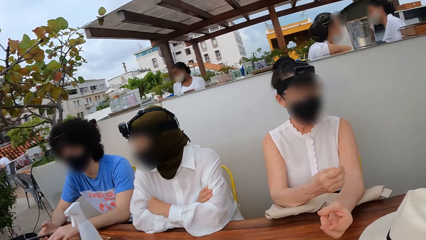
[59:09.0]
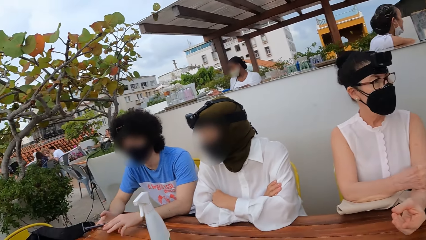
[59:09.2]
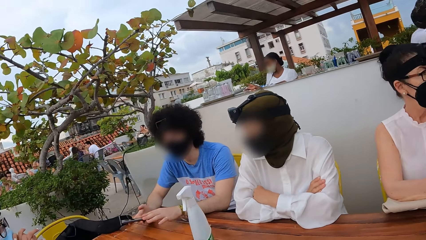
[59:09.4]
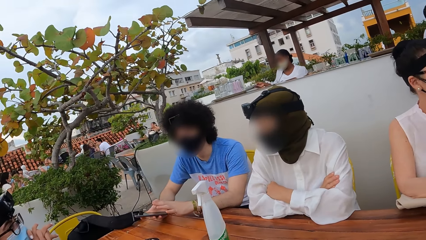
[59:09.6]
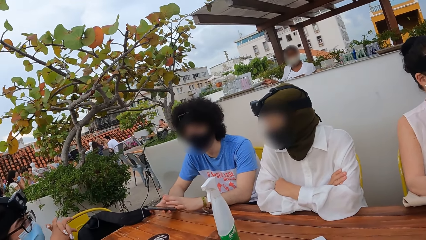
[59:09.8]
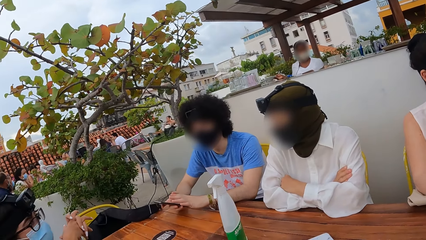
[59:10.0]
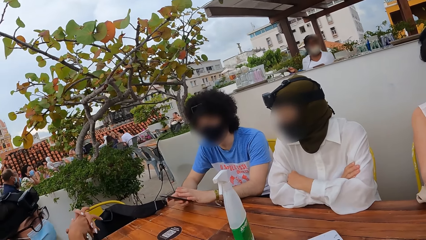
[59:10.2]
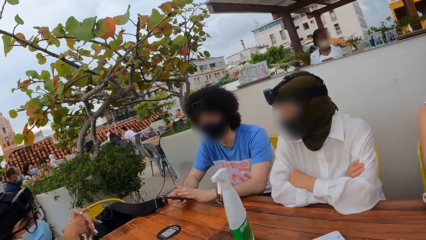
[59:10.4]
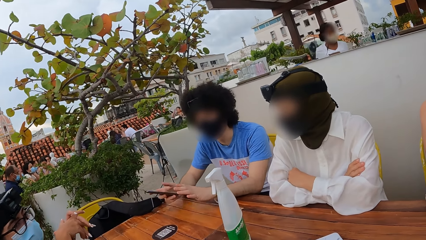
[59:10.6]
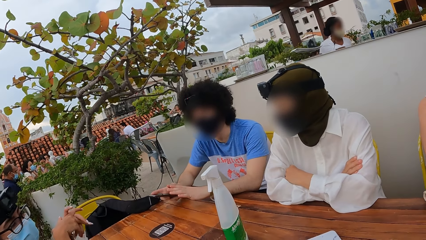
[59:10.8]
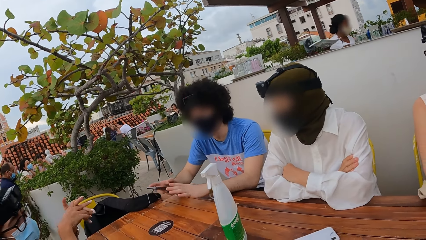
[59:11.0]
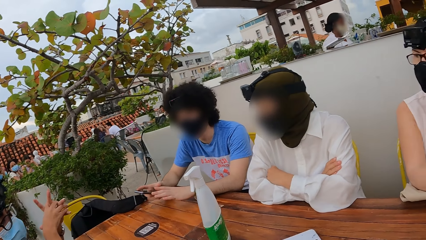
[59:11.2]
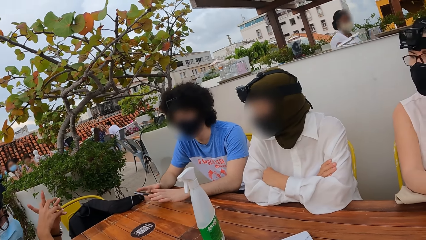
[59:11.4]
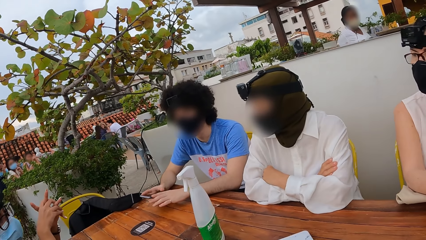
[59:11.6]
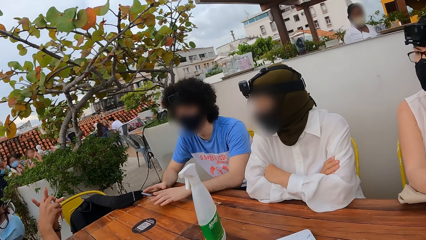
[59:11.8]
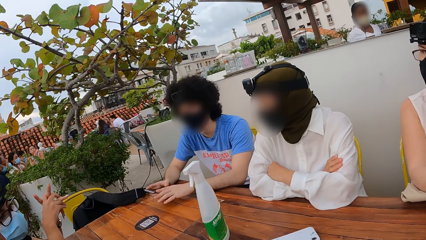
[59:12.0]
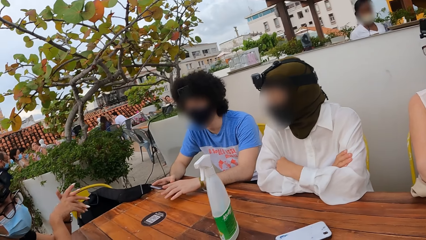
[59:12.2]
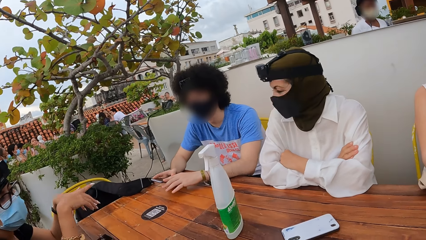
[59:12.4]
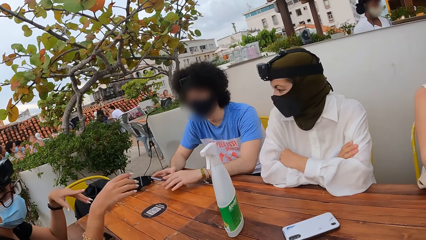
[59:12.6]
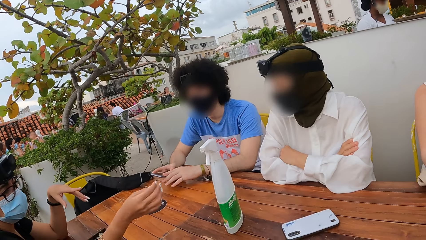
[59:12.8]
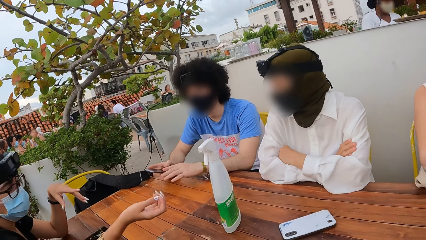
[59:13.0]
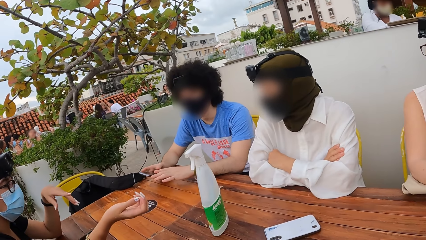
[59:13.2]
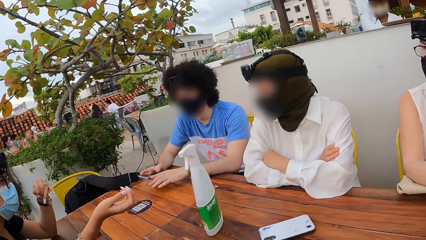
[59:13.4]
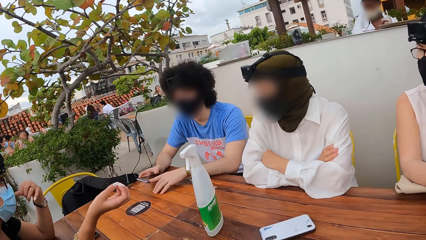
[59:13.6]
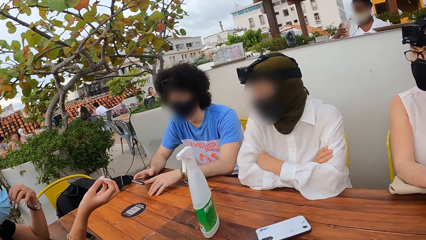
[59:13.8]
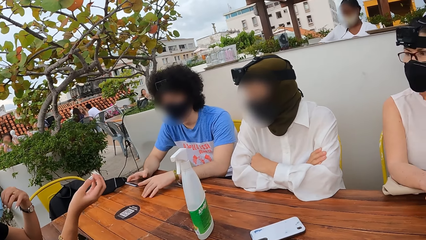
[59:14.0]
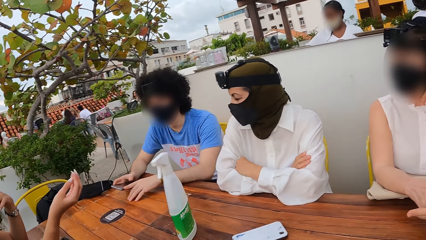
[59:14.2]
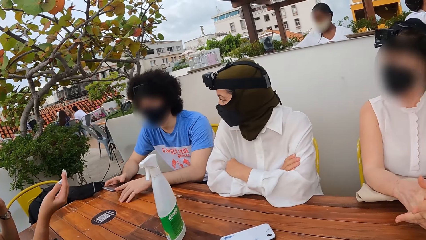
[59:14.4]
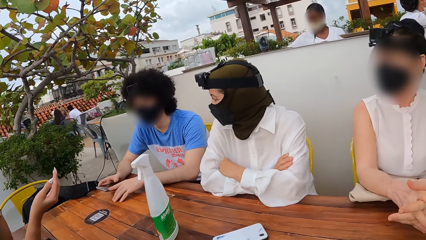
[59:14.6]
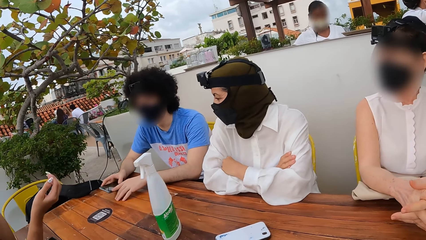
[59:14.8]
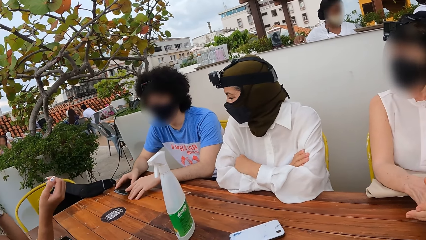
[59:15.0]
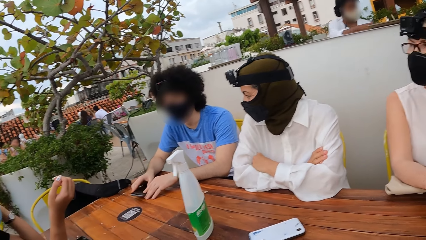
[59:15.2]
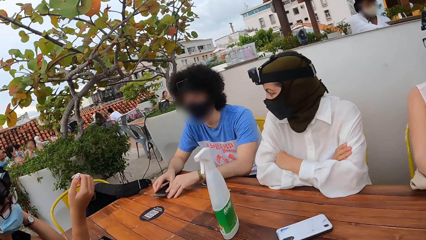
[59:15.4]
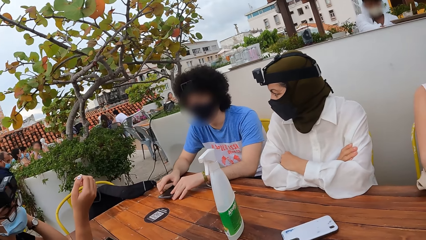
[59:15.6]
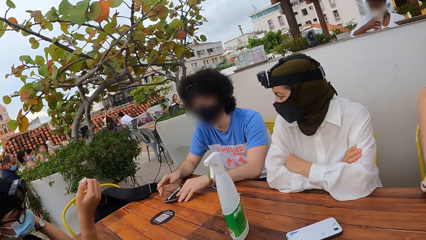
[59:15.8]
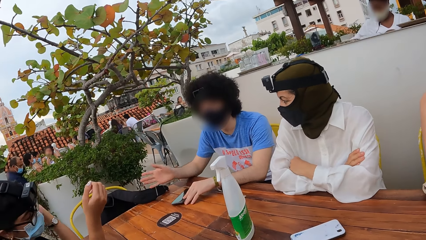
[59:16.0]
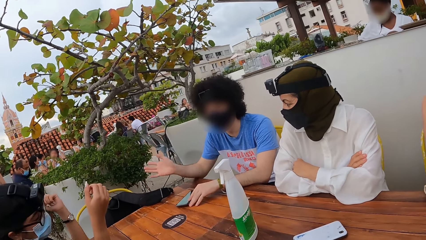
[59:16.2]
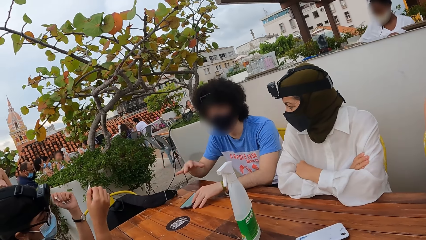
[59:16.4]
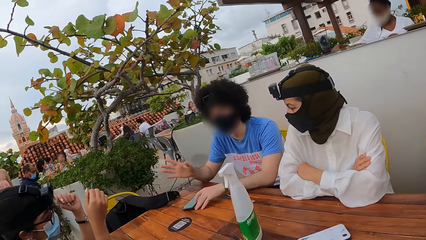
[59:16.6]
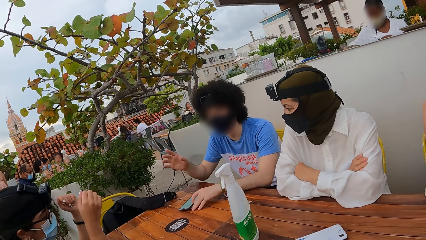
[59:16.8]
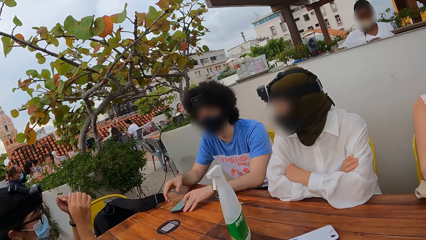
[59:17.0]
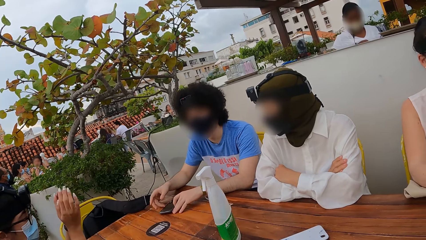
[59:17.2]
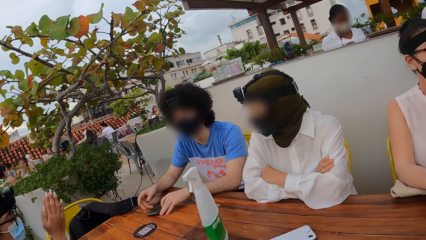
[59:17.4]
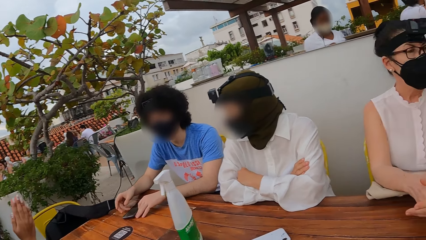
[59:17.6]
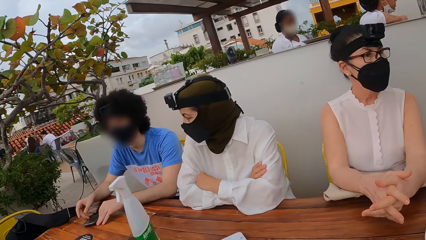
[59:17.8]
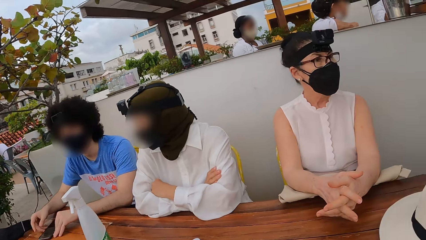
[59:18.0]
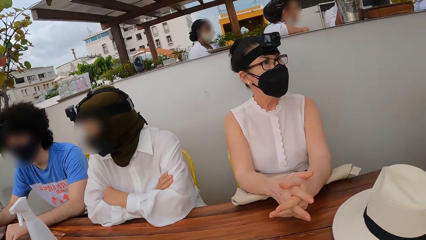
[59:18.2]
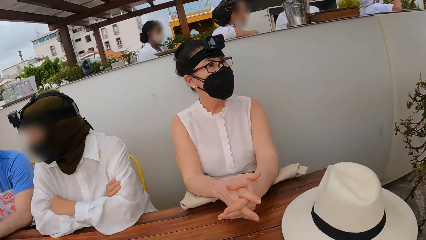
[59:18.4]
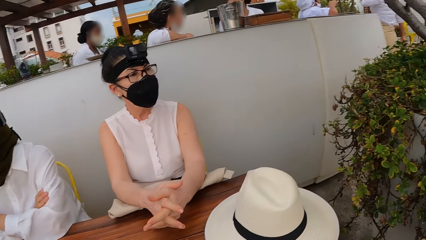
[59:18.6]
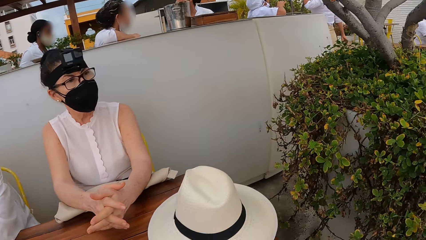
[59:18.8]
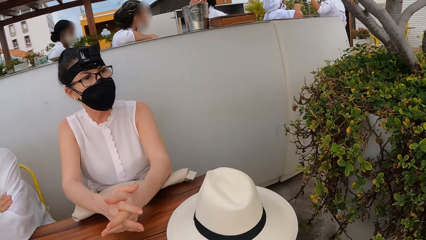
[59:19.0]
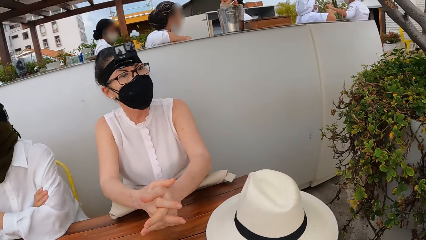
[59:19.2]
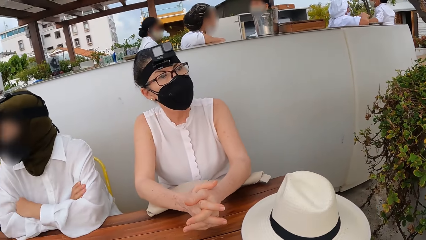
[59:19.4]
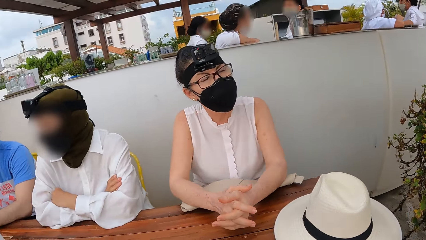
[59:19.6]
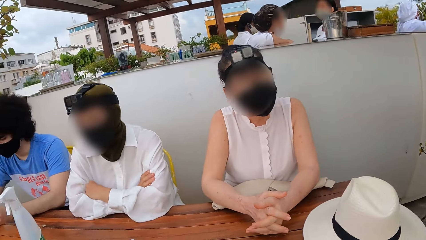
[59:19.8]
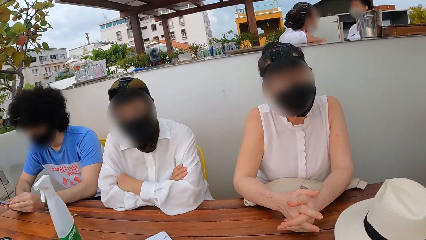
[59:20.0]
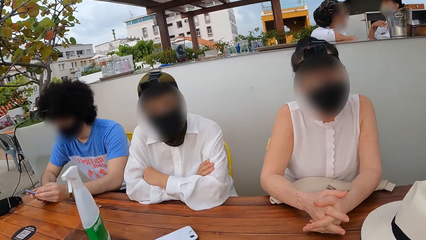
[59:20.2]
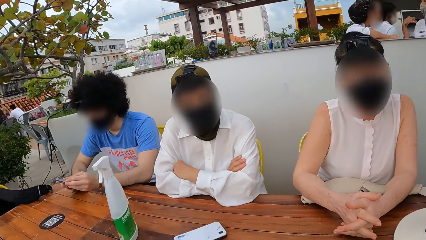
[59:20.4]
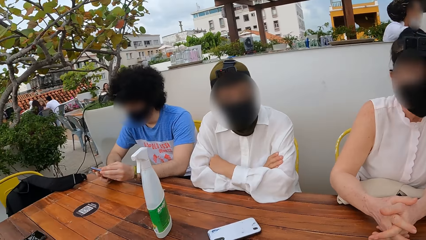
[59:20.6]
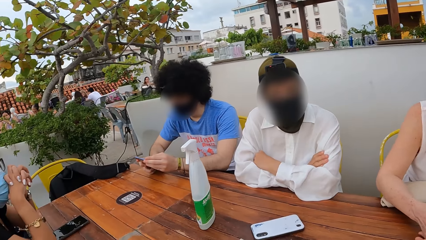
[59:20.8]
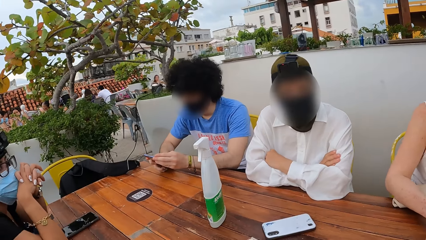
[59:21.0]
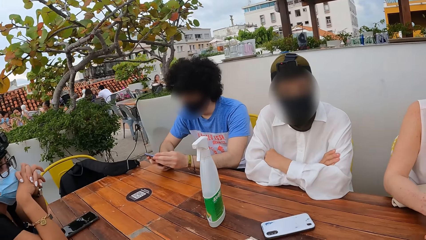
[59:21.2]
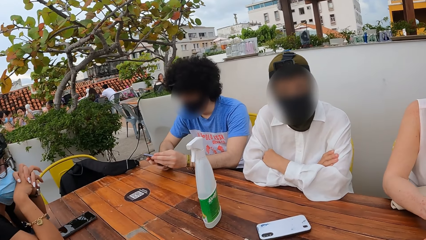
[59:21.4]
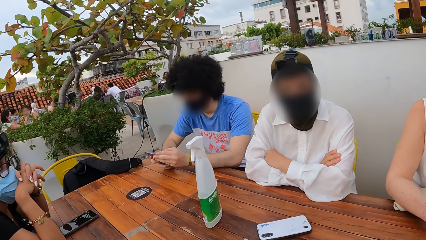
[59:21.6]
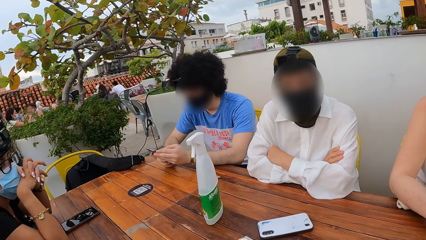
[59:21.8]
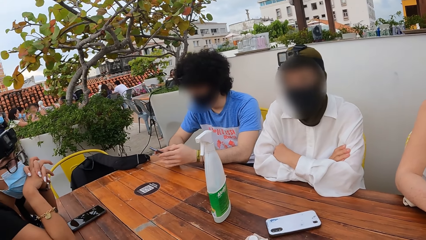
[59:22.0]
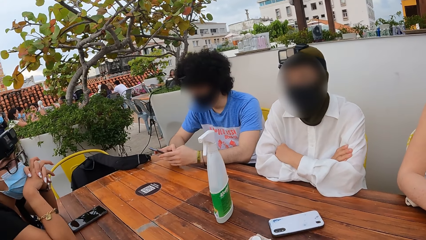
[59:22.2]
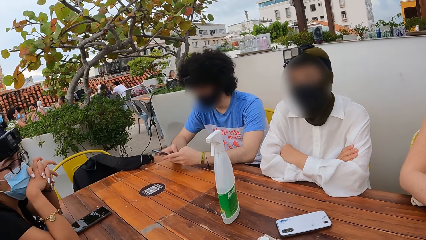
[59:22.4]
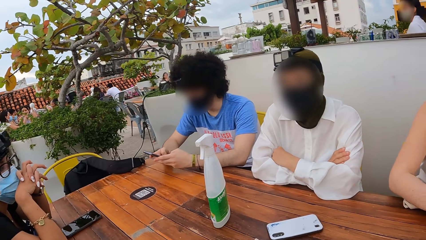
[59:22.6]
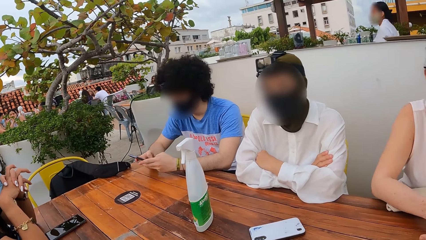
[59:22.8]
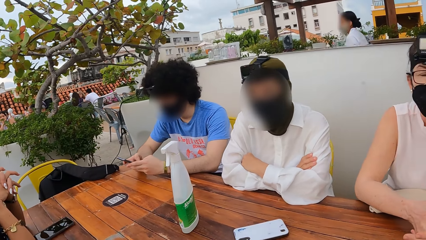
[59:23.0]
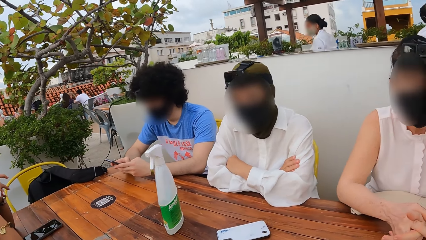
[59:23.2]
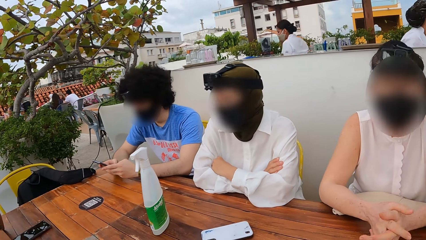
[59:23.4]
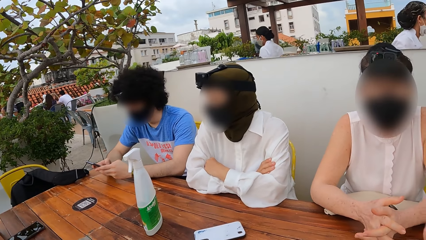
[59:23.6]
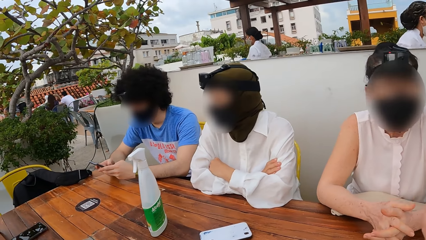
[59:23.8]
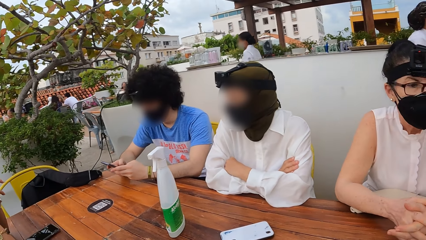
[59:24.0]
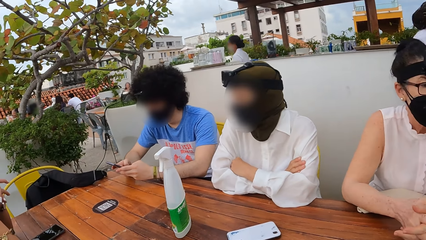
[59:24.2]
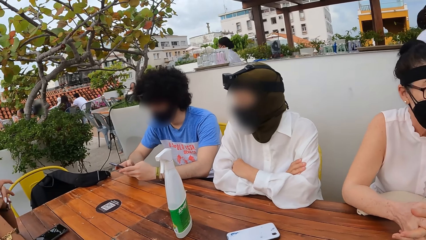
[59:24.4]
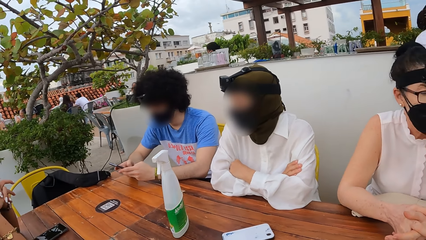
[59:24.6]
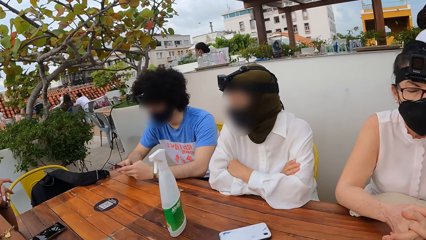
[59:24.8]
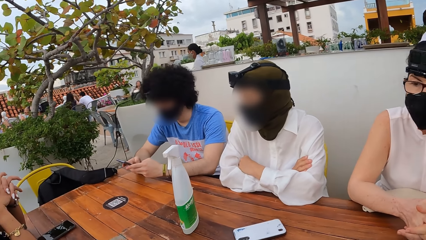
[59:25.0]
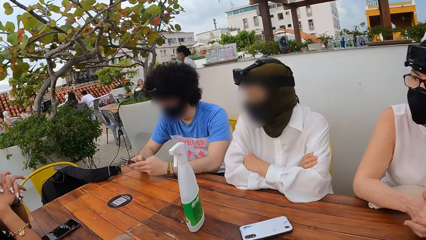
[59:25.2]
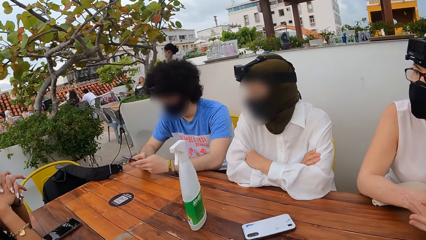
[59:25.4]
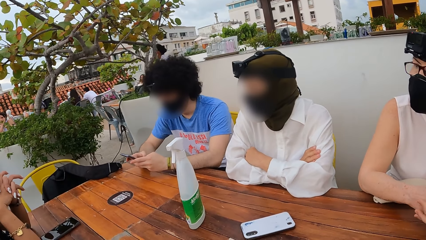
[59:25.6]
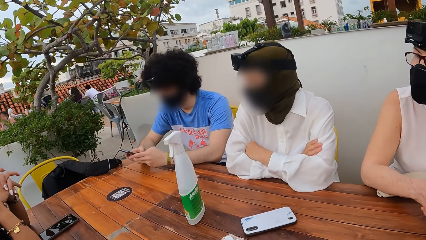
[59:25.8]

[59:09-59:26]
A man interacts with a woman. Another woman interacts with the first woman. The man interacts with the first woman. The camera wearer looks around. They interact with the other woman. A person uses a mobile phone. The camera wearer interacts with another woman.
